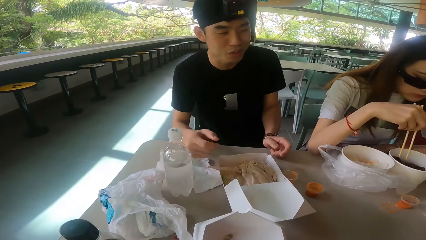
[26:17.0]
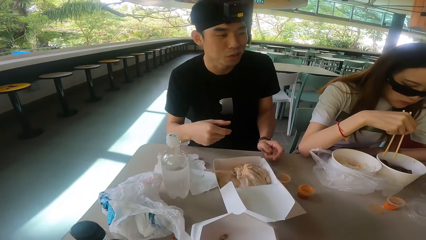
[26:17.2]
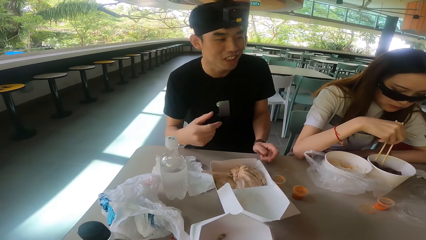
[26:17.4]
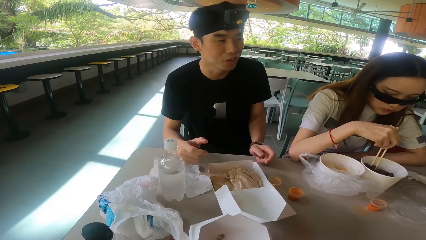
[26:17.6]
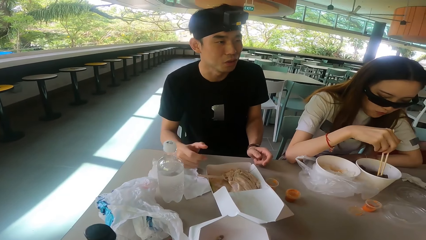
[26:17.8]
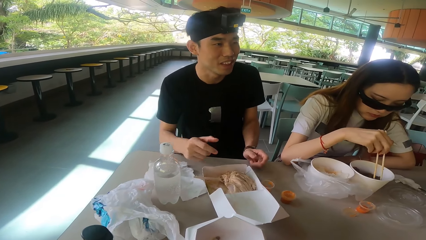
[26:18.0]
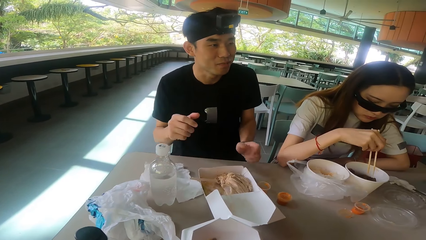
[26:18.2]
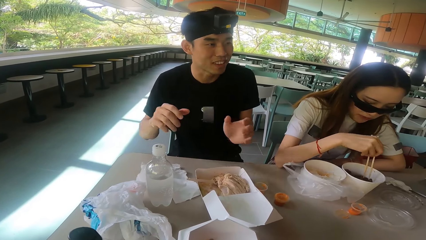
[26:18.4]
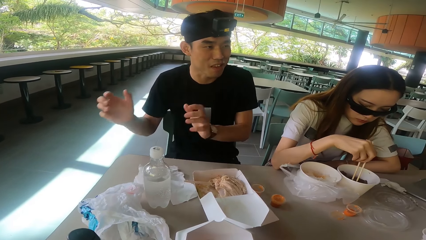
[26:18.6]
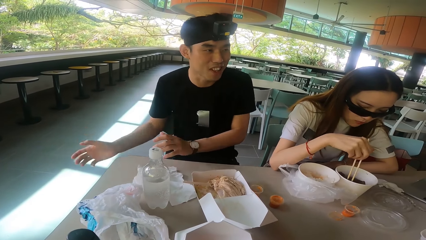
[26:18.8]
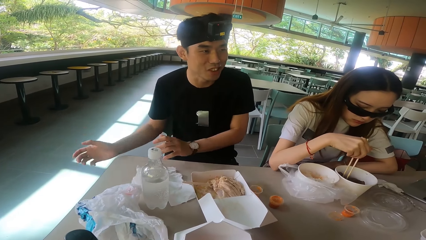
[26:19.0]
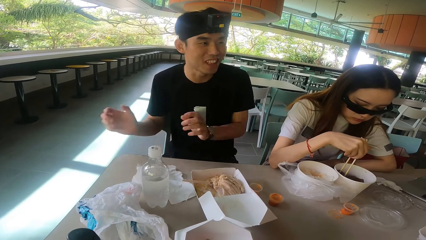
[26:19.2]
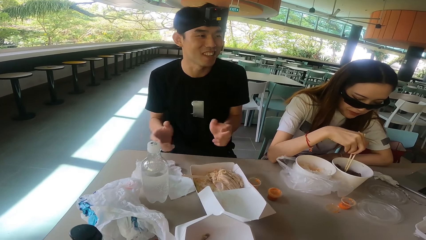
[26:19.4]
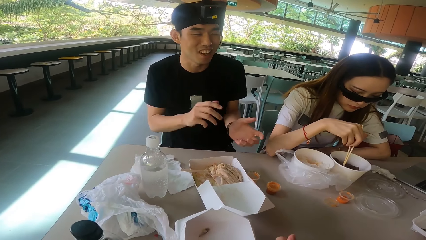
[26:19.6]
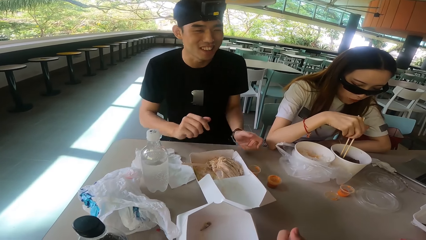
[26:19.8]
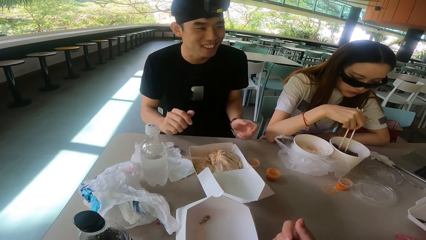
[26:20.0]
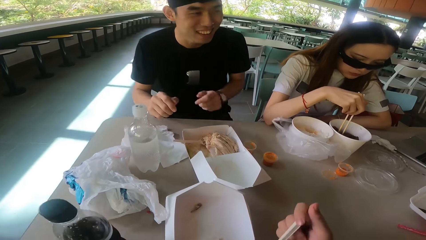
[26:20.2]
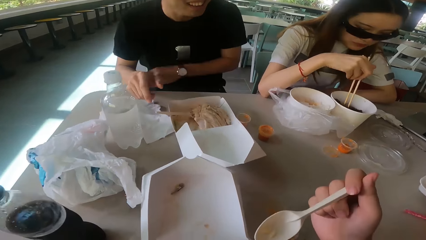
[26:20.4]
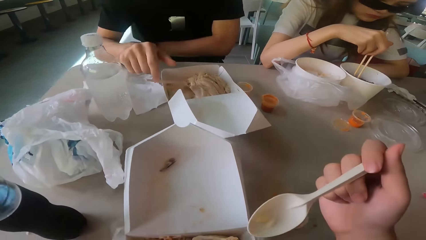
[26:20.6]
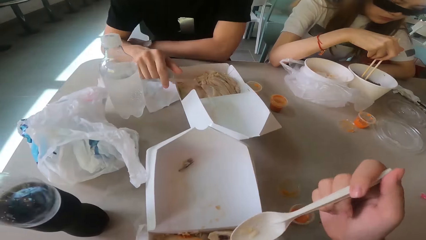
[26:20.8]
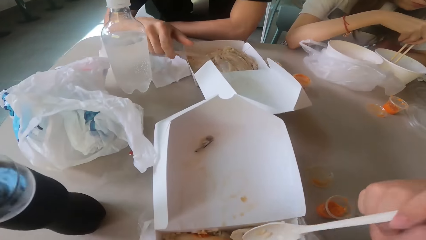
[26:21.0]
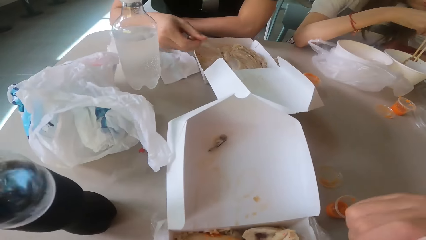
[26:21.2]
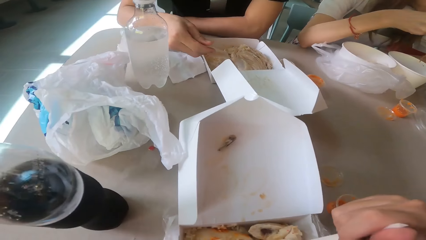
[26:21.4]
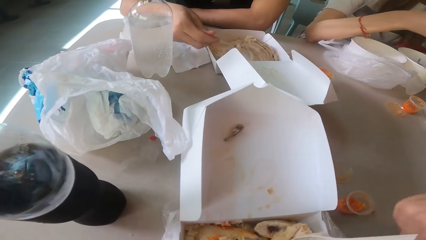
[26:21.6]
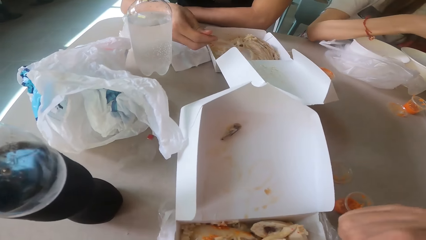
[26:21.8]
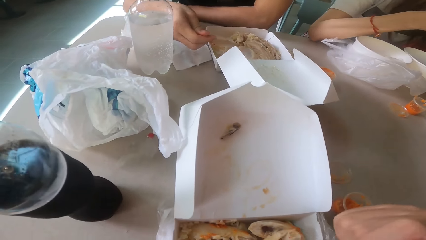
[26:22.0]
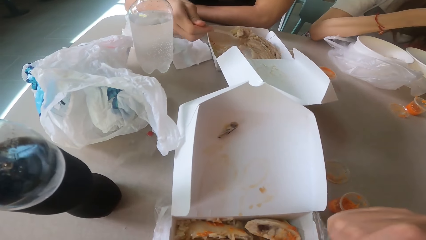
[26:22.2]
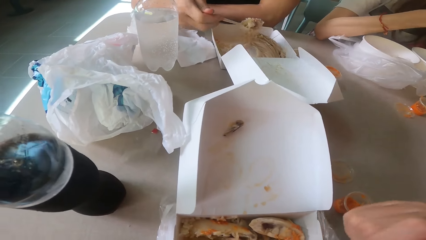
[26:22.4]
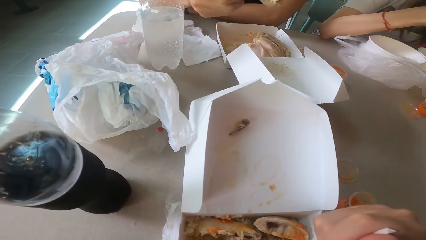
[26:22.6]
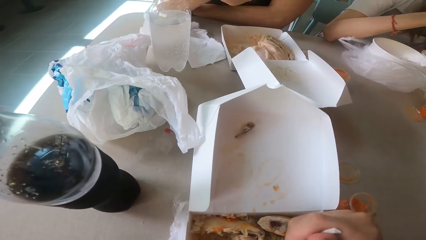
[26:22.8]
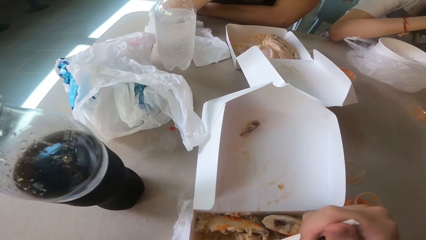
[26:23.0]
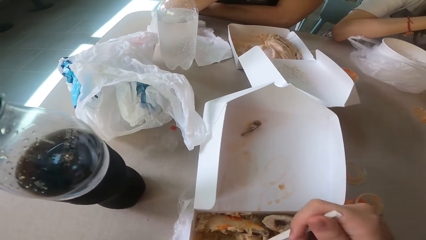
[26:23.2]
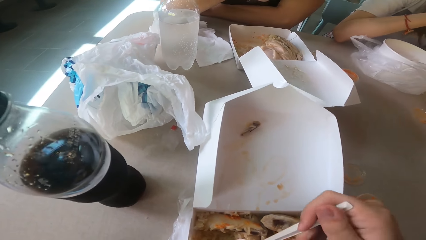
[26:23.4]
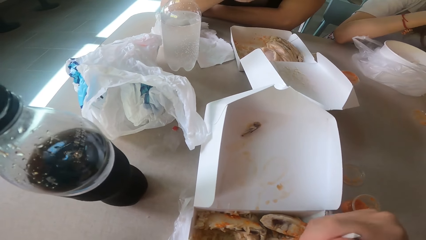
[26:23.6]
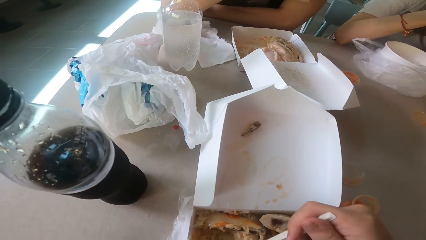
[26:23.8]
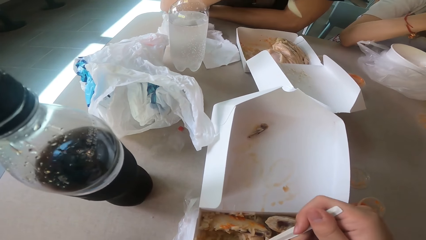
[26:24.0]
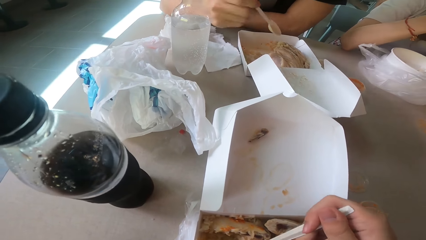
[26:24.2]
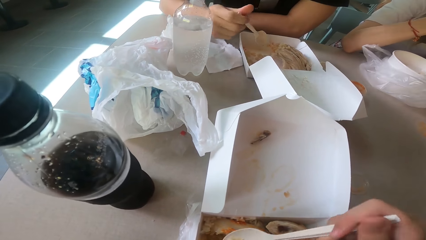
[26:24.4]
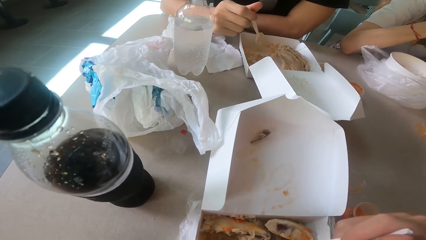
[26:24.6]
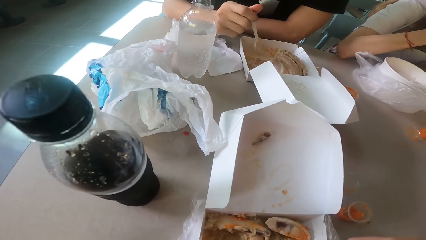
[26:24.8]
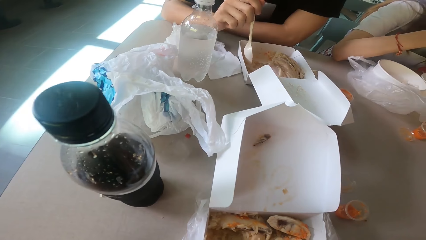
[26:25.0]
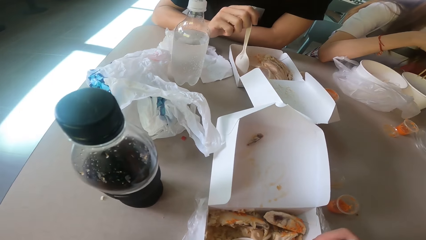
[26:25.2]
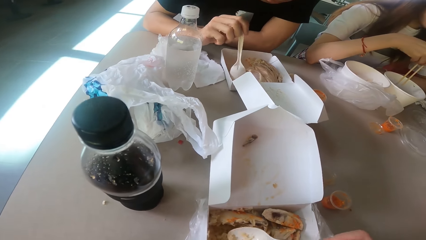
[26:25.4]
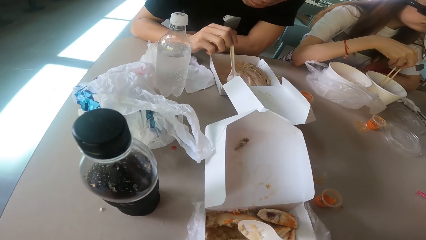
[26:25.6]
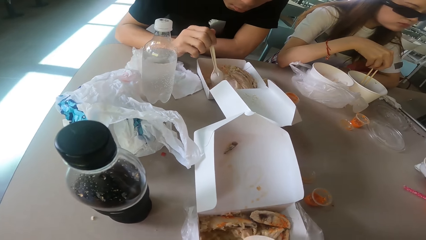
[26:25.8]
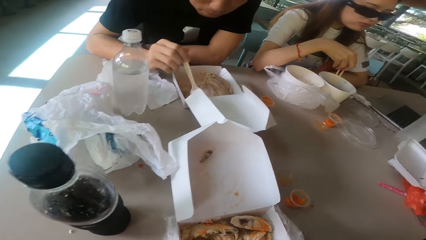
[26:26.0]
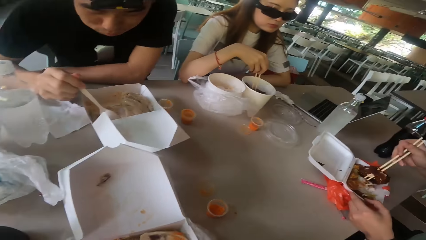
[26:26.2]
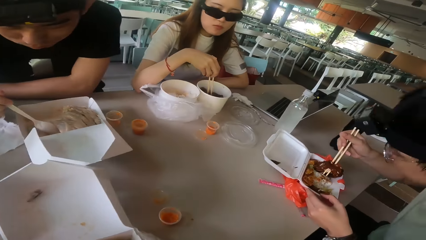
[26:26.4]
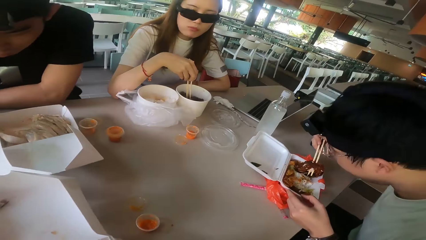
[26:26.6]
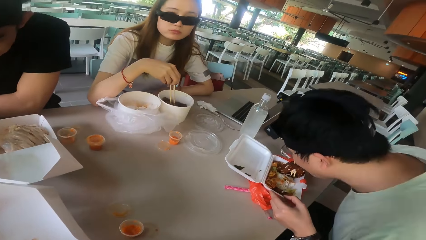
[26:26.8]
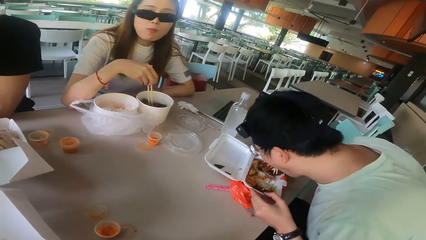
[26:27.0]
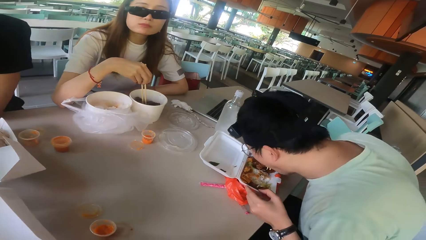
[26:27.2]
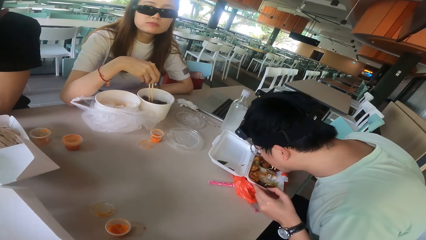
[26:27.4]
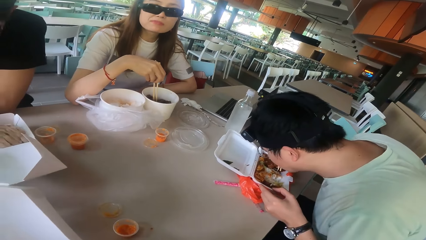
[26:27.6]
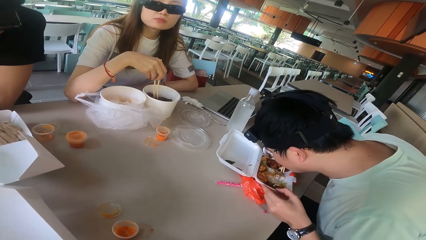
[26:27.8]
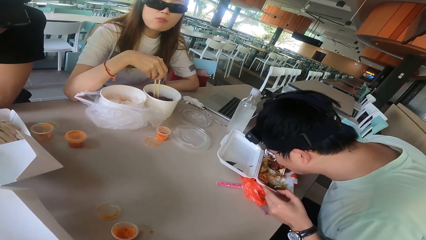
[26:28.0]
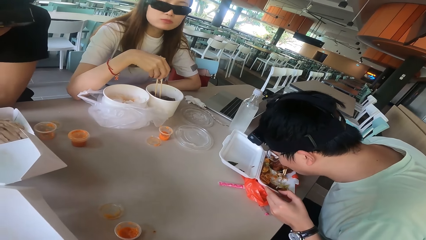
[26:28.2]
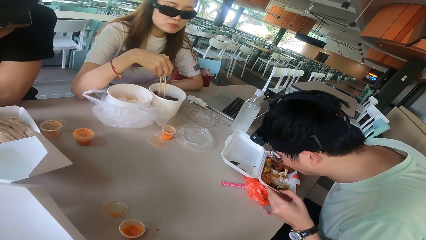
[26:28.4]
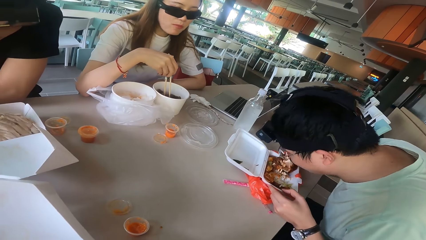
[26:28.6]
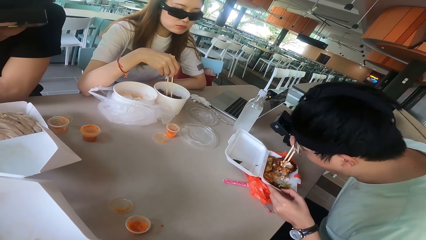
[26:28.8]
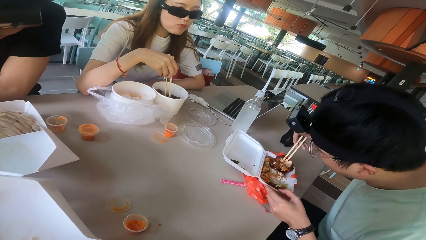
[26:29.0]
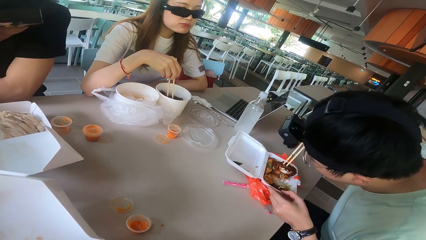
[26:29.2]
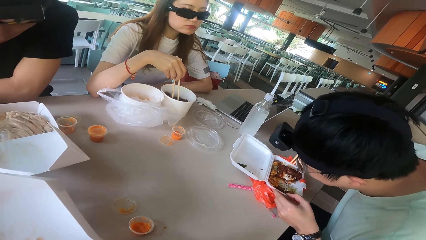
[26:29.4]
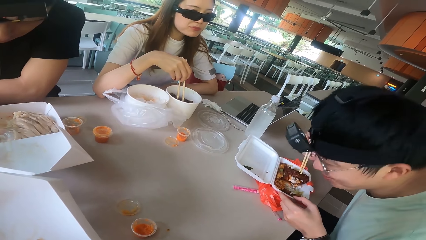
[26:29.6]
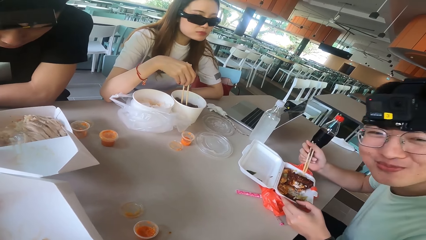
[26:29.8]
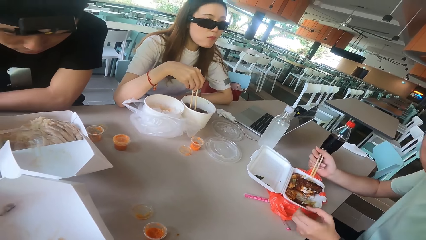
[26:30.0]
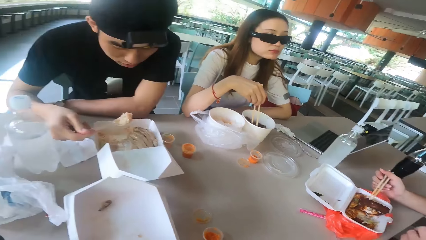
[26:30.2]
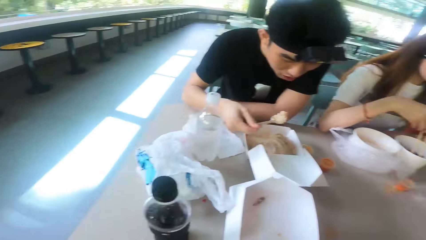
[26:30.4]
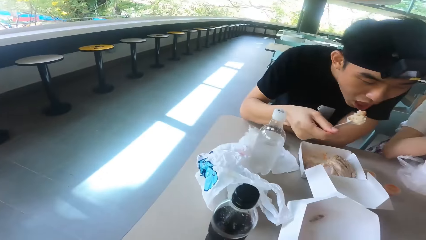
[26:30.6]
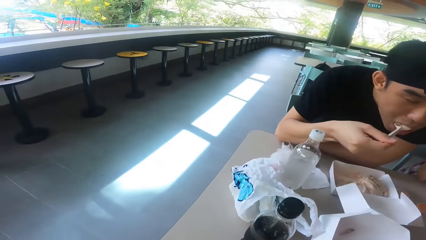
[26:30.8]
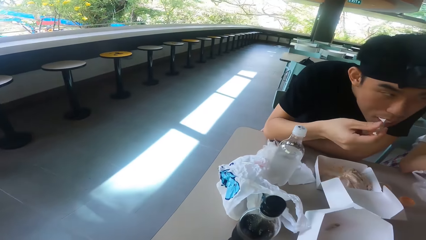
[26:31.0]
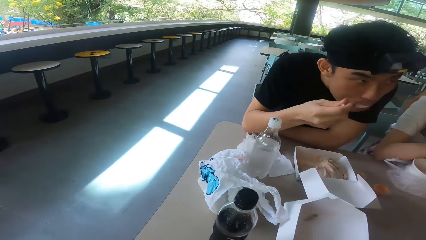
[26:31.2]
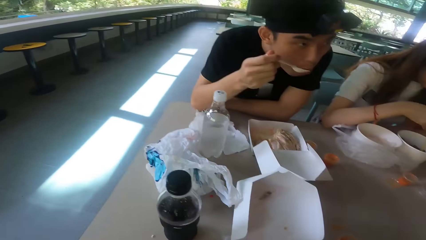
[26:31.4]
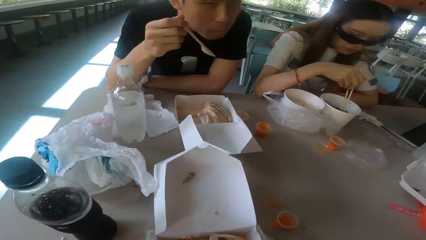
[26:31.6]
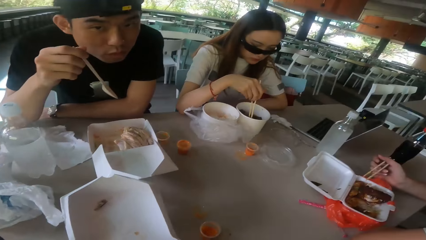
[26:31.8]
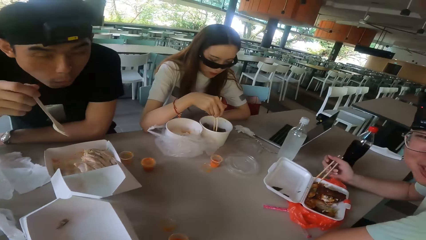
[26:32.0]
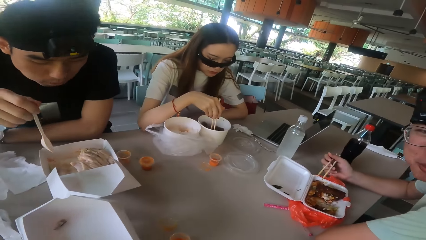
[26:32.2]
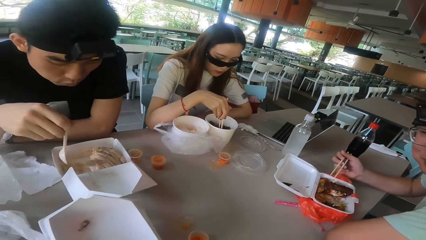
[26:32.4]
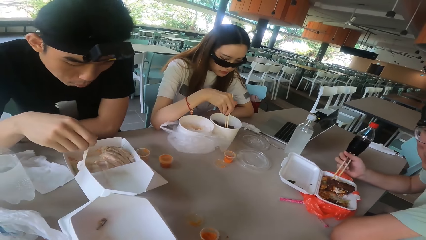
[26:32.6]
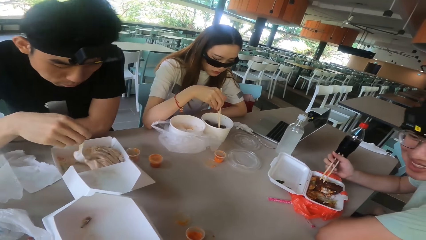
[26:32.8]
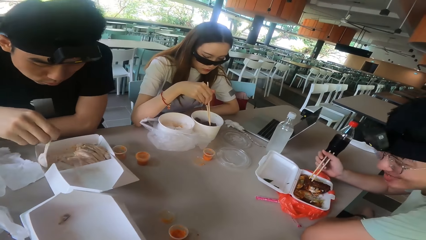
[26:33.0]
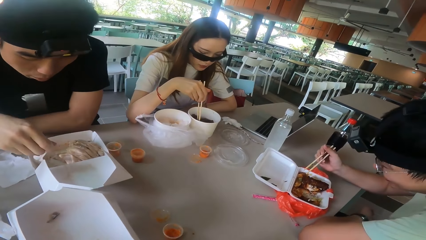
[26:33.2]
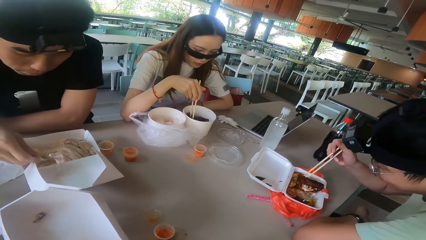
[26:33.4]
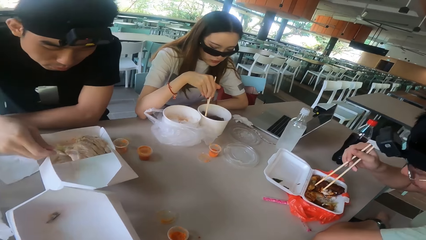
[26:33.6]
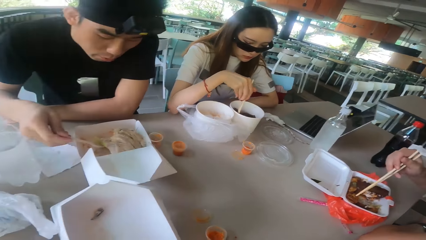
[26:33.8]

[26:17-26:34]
A woman eats the food. A man moves the hand. The camera wearer eats the food. The man scoops the food. Another man eats with a spoon. The camera wearer scoops the food. Another man scoops the food. The first man eats the food. The woman eats the food.
